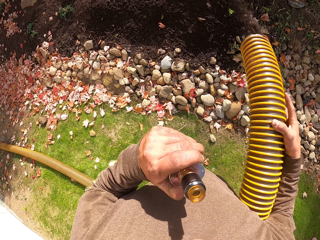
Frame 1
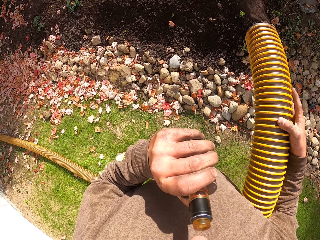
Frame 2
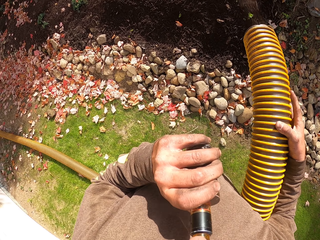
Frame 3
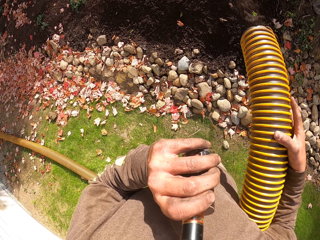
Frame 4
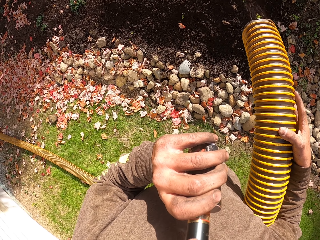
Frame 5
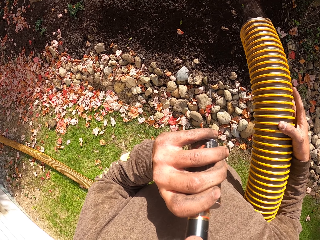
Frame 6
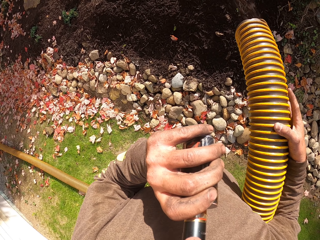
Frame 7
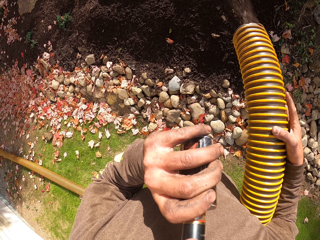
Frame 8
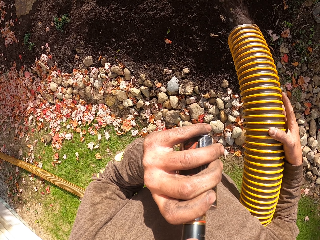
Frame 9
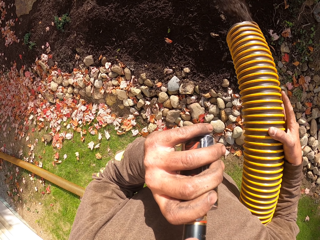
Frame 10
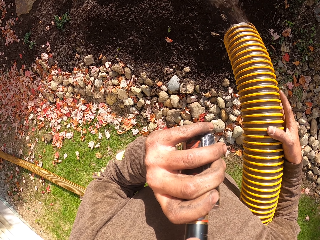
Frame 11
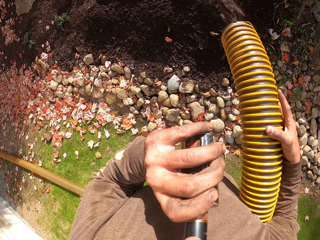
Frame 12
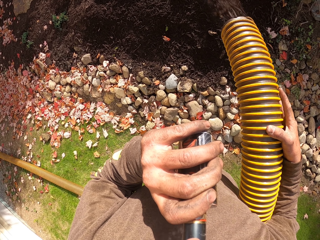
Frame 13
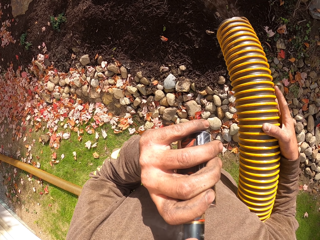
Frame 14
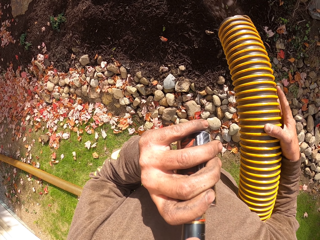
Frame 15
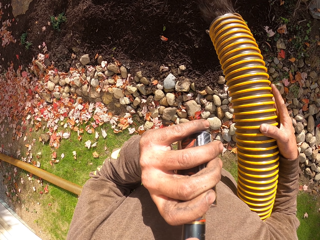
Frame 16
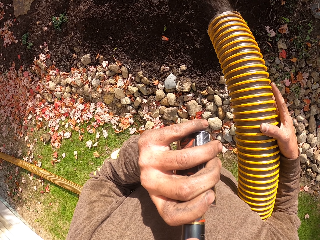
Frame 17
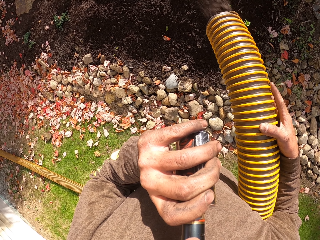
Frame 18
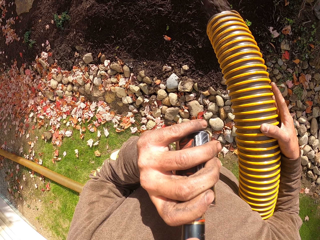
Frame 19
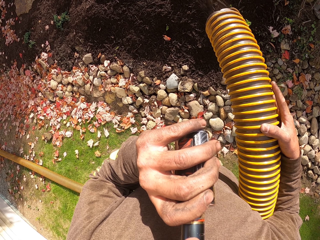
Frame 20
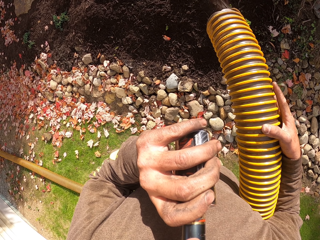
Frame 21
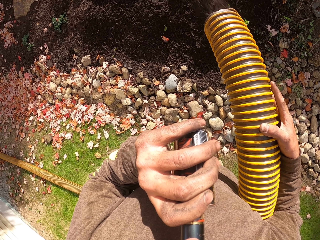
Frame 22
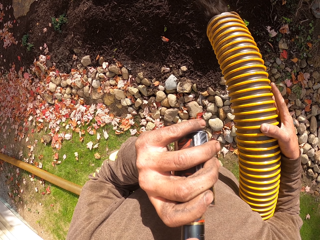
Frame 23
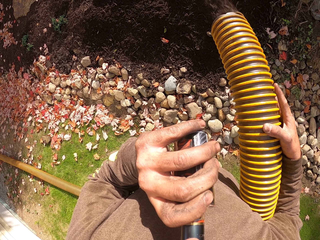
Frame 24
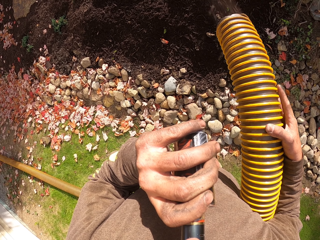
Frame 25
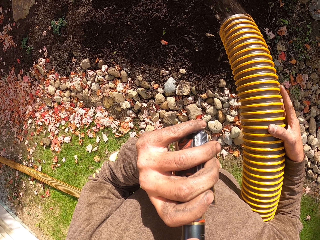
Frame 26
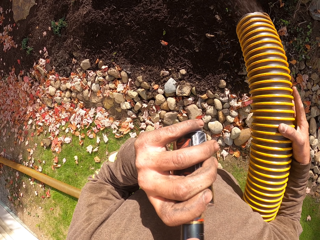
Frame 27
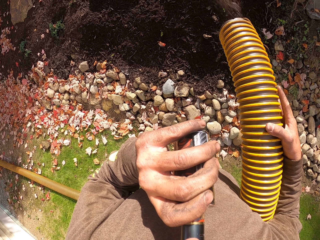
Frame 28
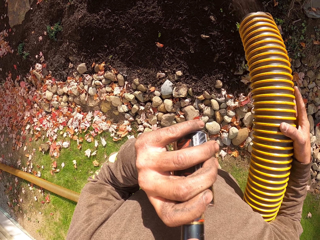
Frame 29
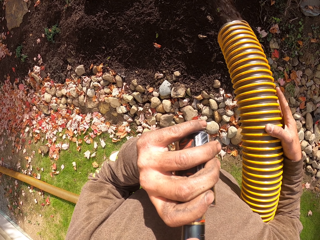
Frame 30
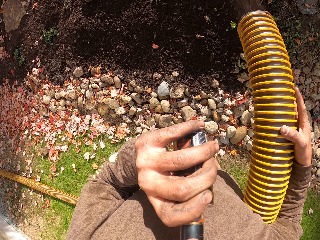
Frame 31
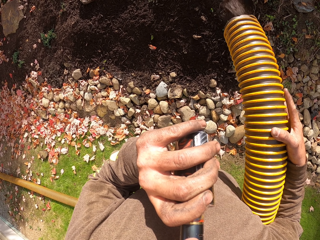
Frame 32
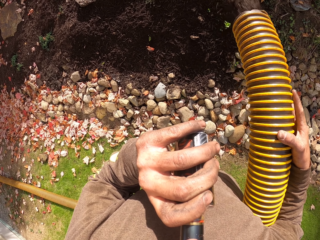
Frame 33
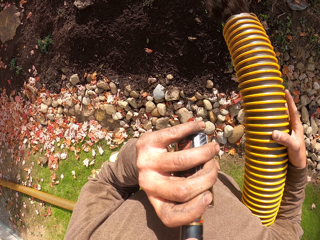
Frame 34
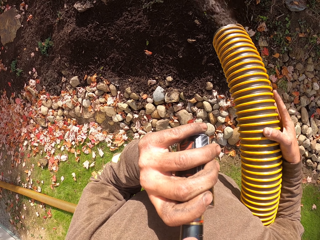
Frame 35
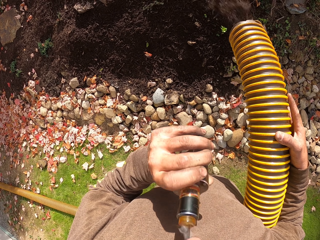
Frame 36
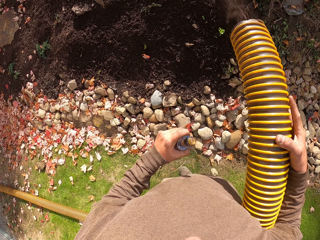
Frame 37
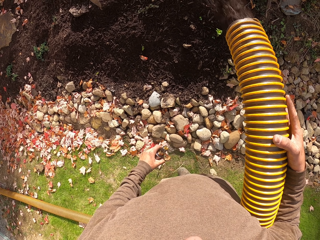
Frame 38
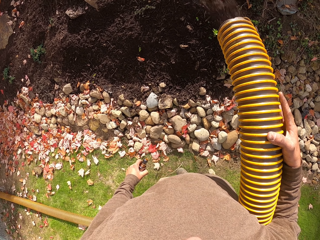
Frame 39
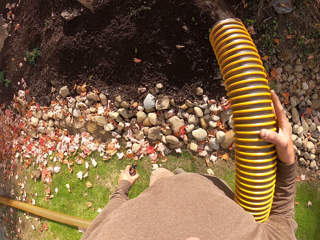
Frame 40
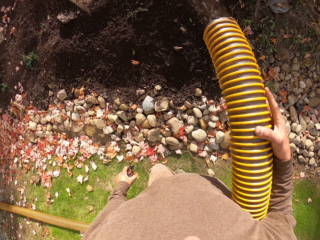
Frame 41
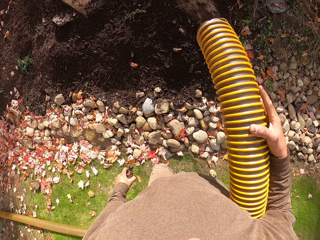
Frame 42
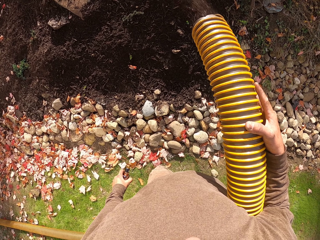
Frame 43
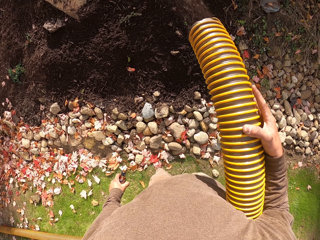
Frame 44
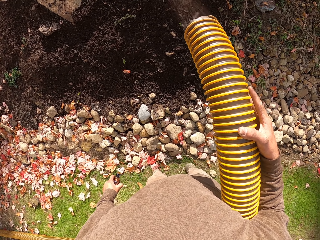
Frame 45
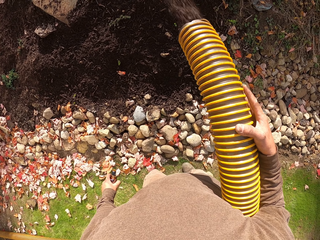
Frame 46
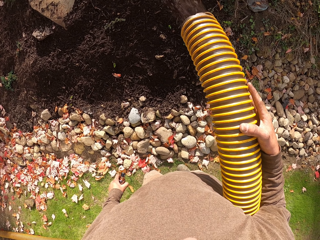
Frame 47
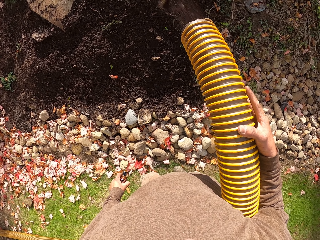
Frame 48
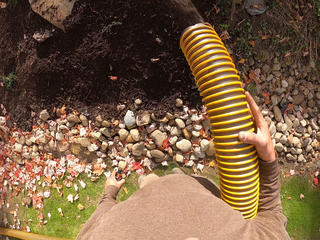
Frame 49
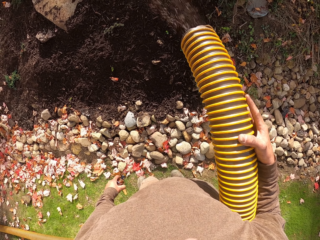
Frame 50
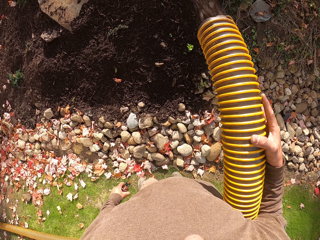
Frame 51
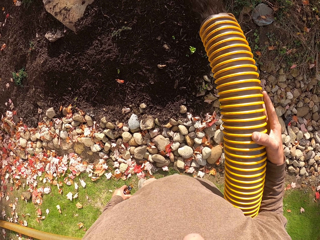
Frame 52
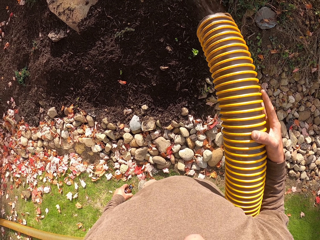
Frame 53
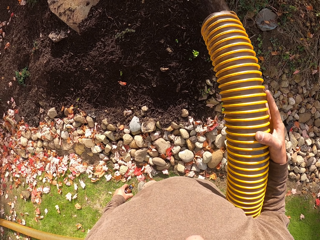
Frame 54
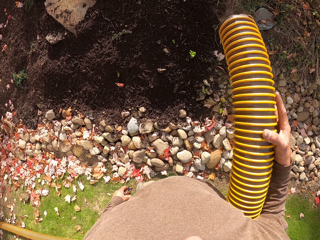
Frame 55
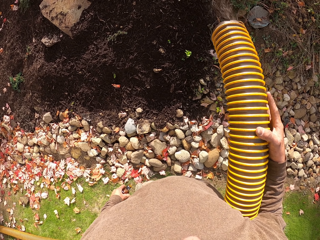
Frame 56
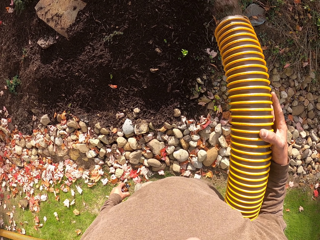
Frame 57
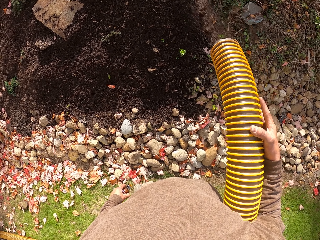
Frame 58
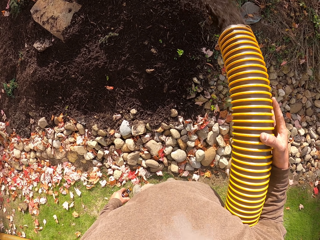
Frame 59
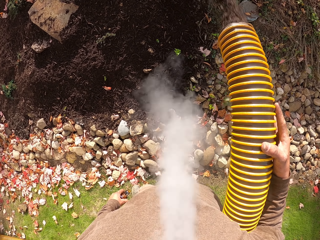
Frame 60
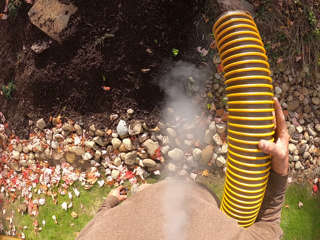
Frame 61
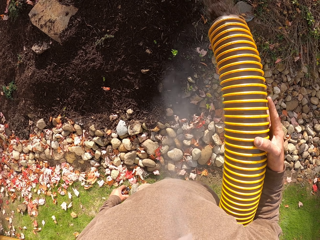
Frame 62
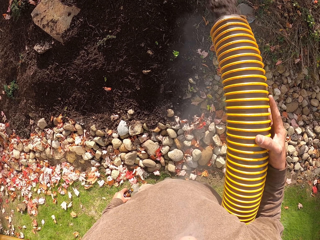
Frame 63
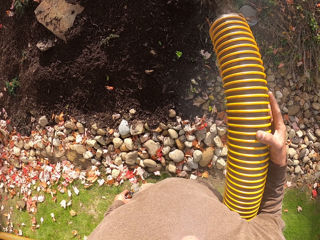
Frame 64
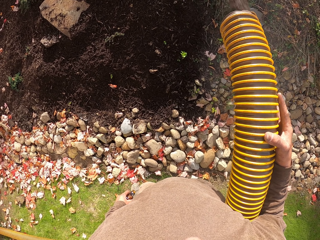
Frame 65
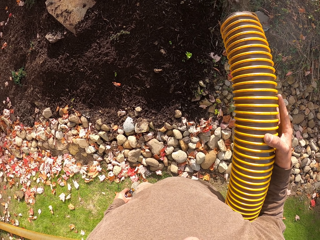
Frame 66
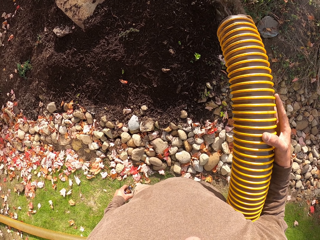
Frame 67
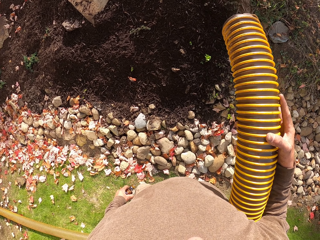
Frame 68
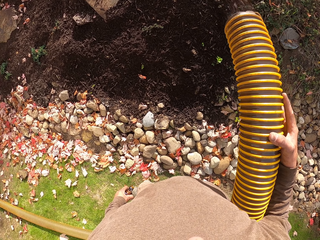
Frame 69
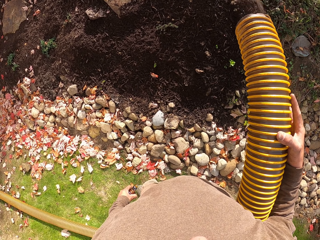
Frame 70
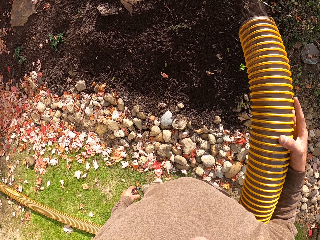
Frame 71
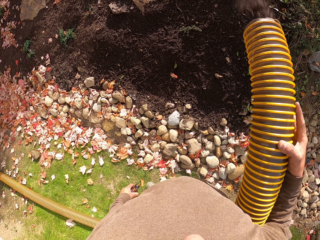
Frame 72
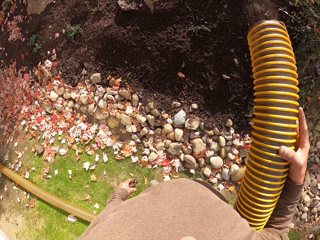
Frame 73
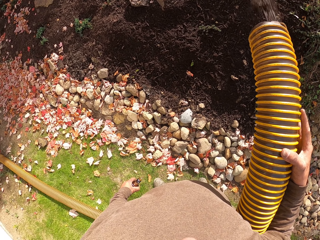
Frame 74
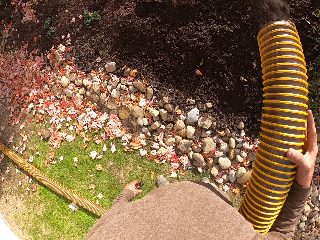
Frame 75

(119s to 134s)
The camera wearer inhales the vape. They lower something. They exhale the smoke from the mouth.

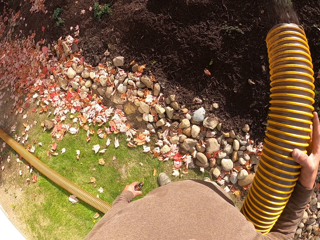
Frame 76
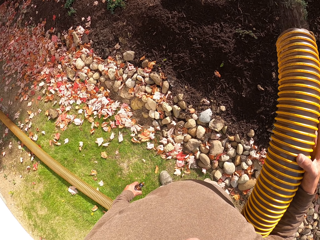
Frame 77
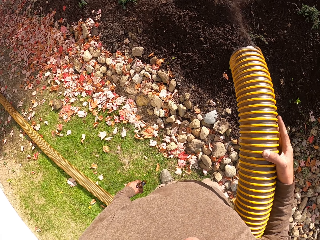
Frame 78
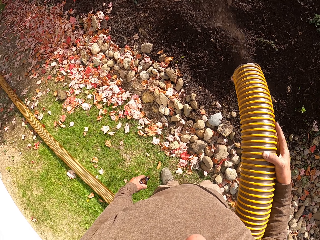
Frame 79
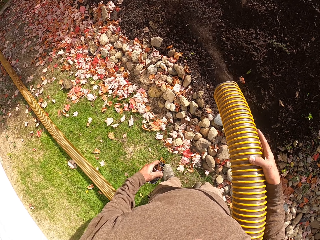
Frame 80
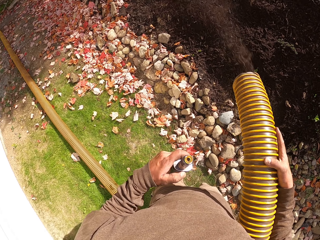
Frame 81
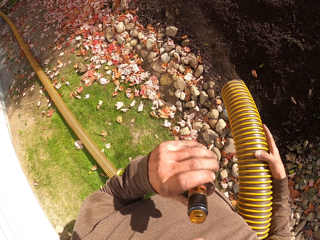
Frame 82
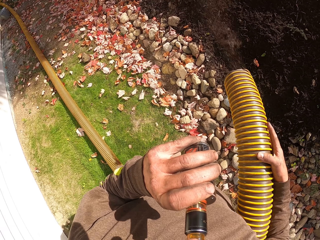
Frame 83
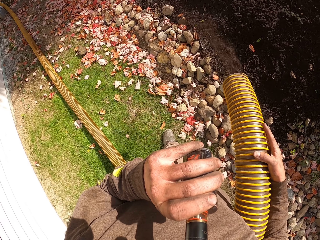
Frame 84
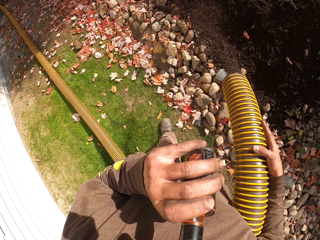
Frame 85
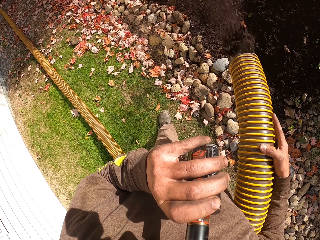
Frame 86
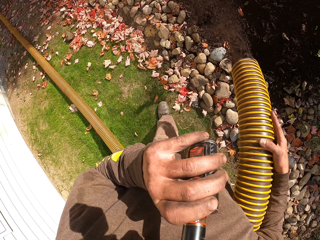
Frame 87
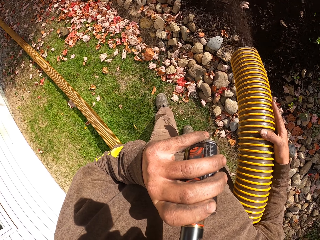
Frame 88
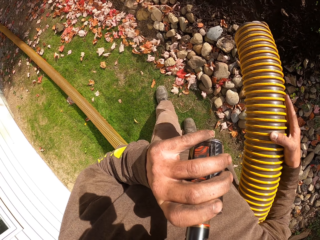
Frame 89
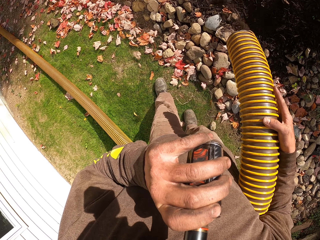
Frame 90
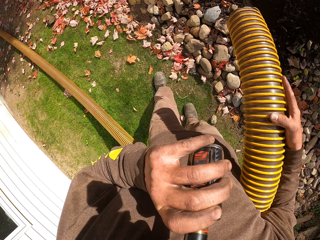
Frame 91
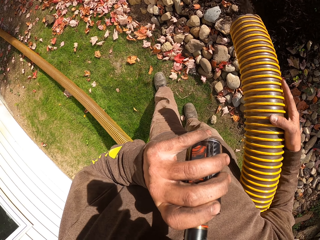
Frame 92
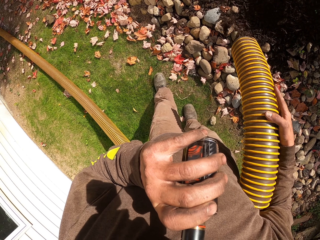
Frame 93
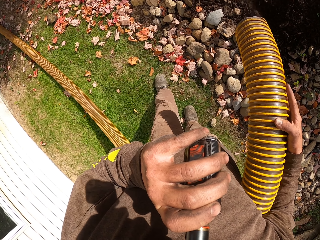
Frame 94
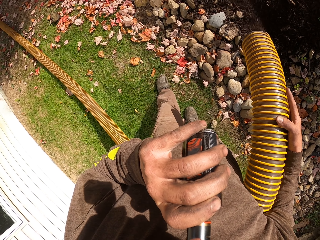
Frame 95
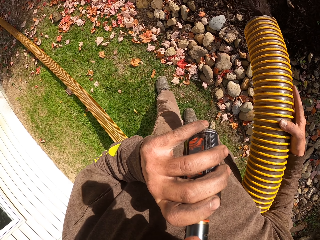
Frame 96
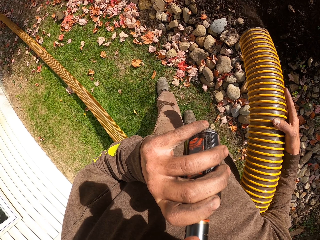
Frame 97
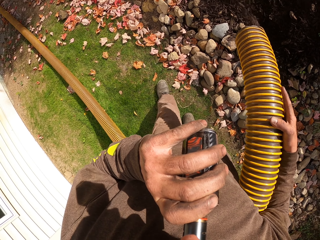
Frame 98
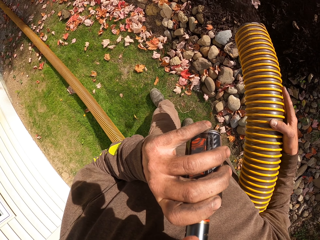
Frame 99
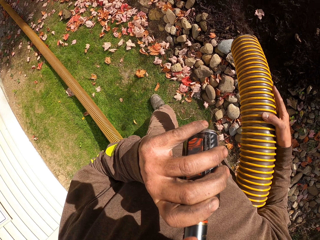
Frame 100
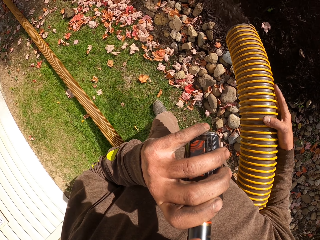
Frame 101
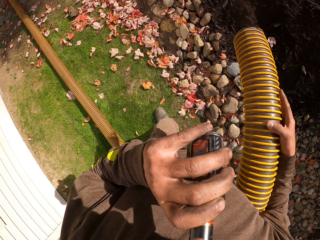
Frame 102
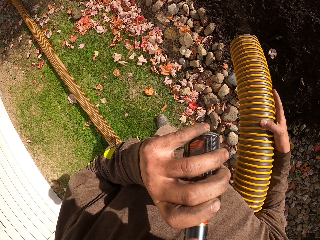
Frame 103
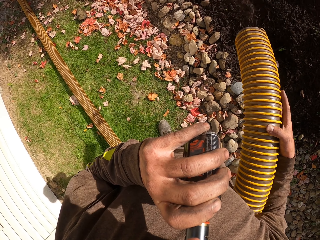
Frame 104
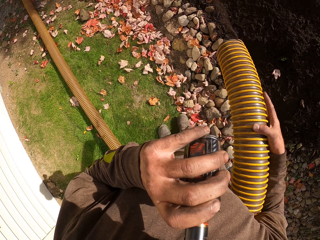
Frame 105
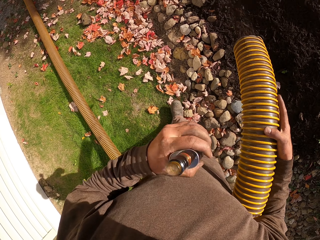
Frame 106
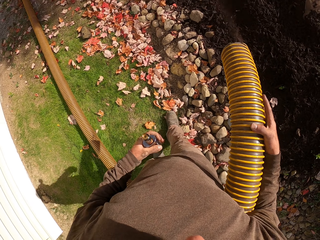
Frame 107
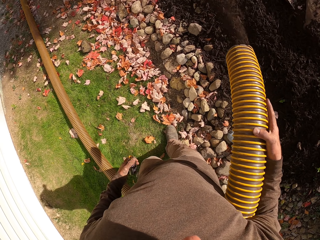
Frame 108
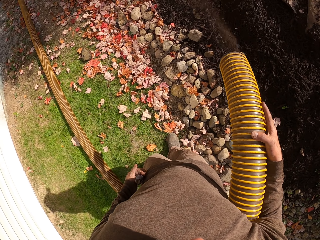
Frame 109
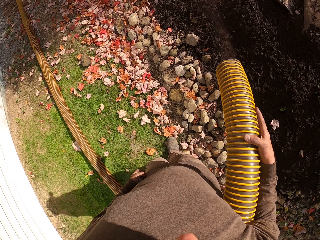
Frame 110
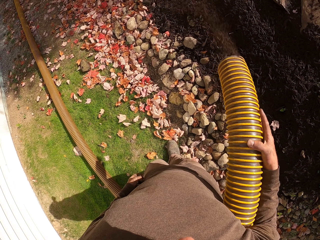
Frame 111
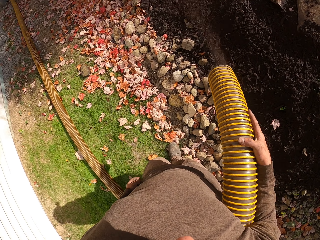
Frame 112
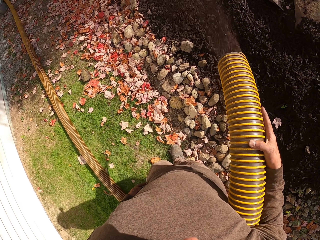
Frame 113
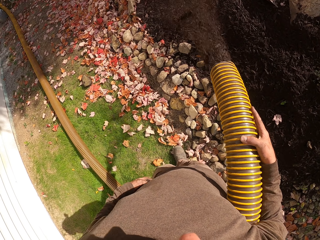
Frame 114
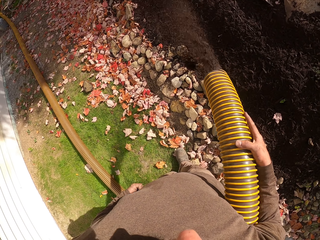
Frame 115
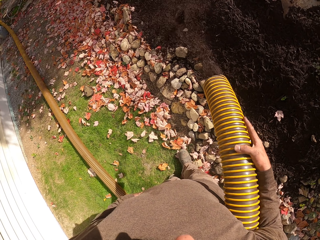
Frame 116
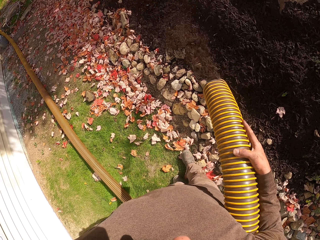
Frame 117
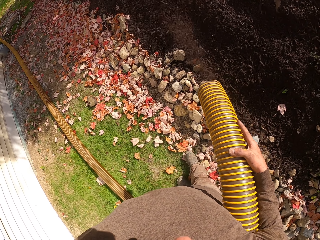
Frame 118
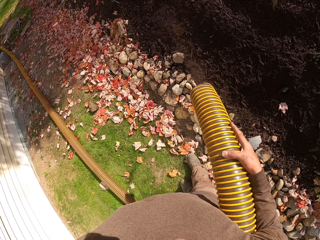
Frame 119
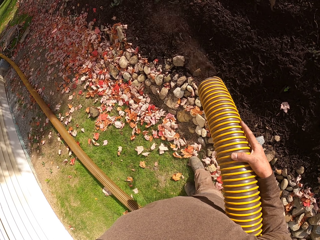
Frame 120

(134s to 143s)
The camera wearer inhales the vape. They walk around and pocket something.
